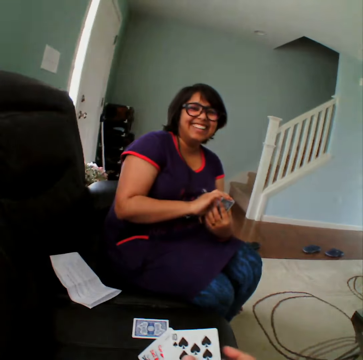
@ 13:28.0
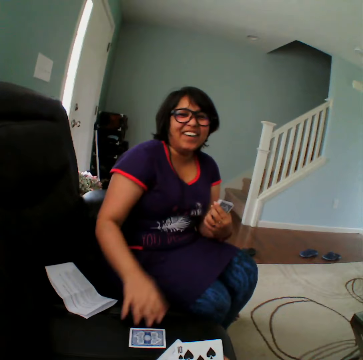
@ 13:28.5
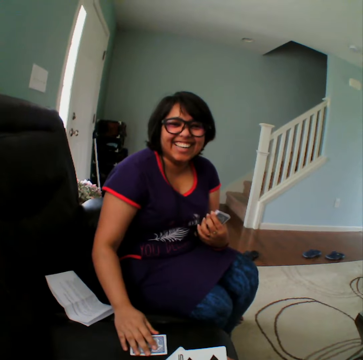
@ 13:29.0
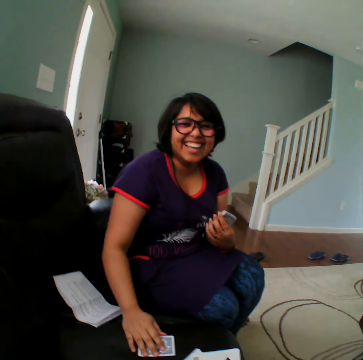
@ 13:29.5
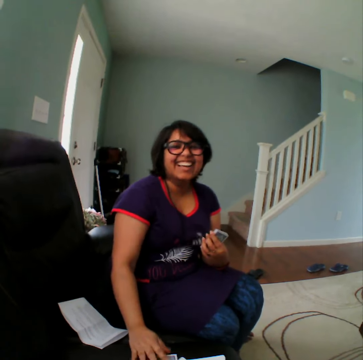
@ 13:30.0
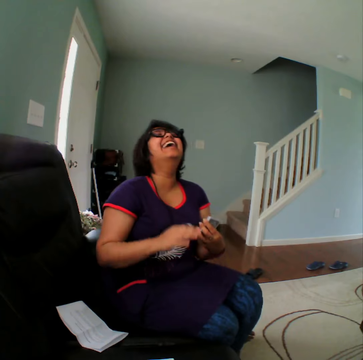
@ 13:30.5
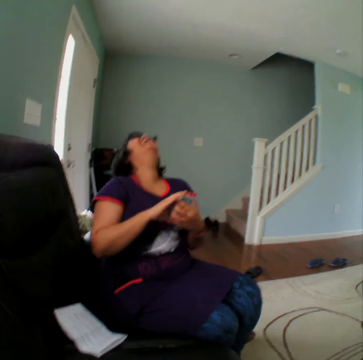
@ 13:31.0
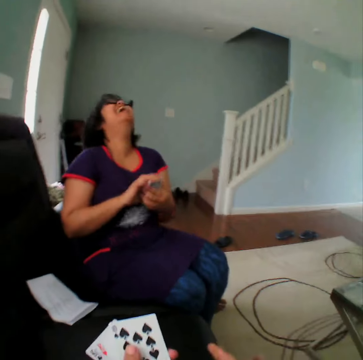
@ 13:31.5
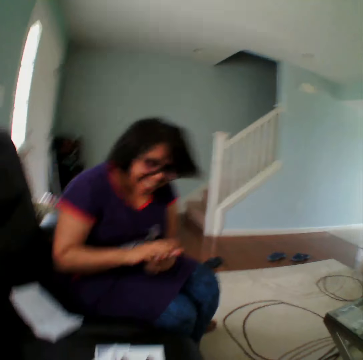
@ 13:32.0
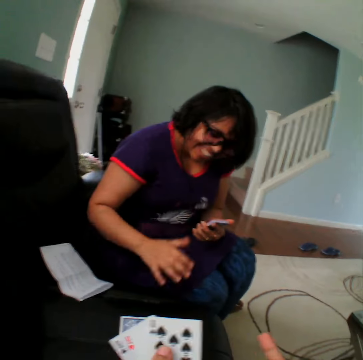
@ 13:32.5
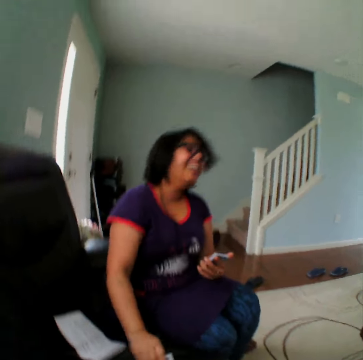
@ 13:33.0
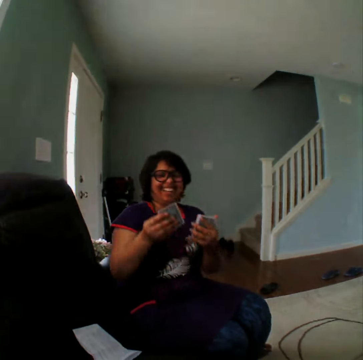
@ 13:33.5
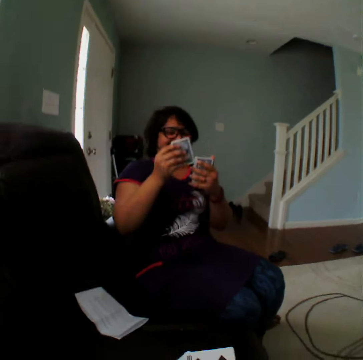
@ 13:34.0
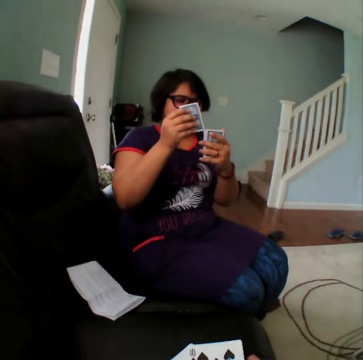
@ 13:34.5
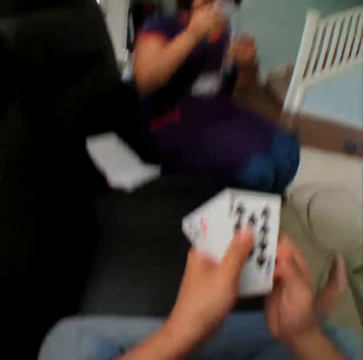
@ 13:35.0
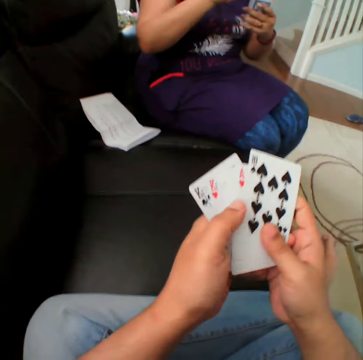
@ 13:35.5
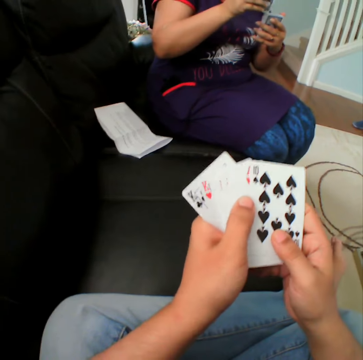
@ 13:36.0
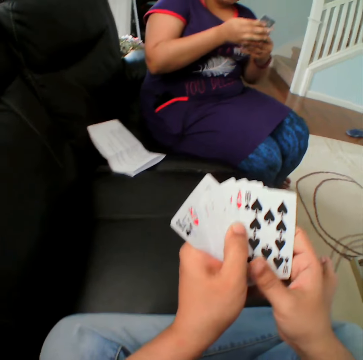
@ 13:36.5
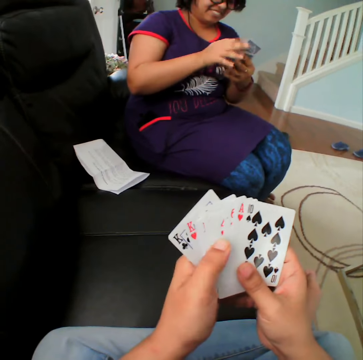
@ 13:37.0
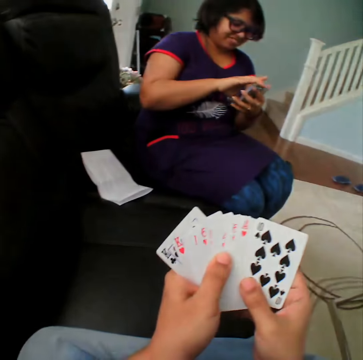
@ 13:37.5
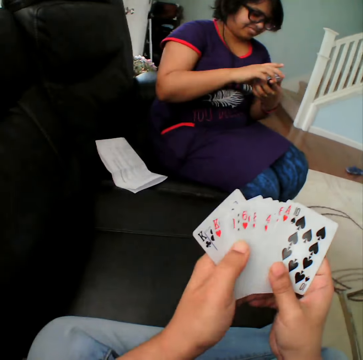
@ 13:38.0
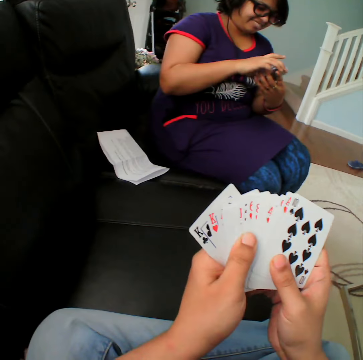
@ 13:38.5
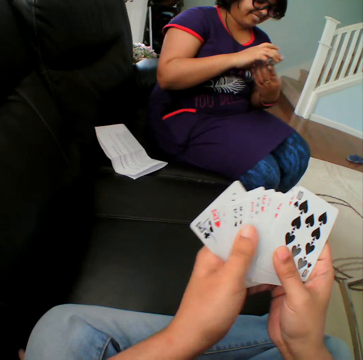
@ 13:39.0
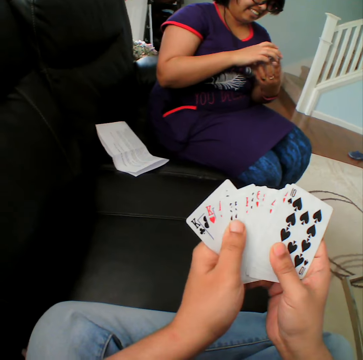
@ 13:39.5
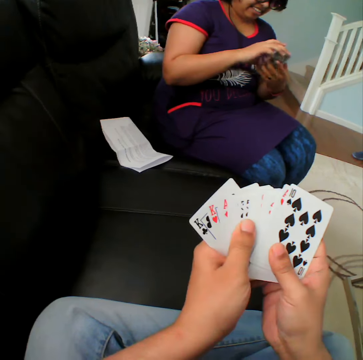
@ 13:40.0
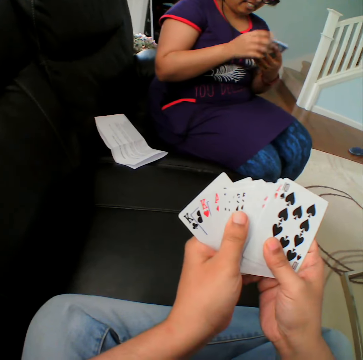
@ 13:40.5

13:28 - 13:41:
A woman touches the card in the couch. She holds the card and removes the hand from the card. The camera wearer converses with the woman. The woman takes the card back. The camera wearer reshuffles the cards.

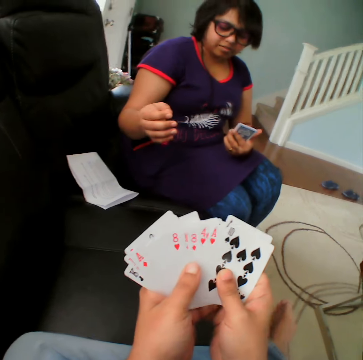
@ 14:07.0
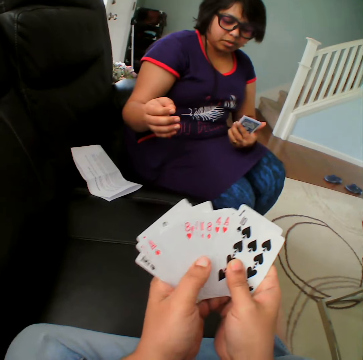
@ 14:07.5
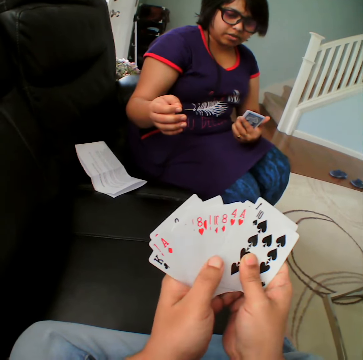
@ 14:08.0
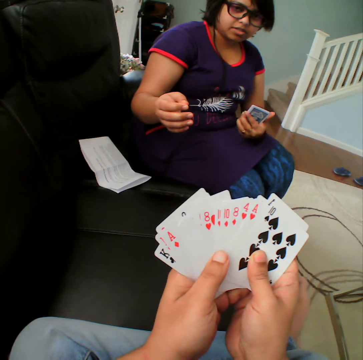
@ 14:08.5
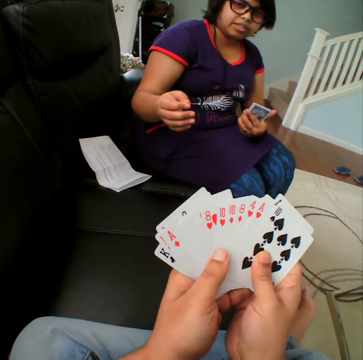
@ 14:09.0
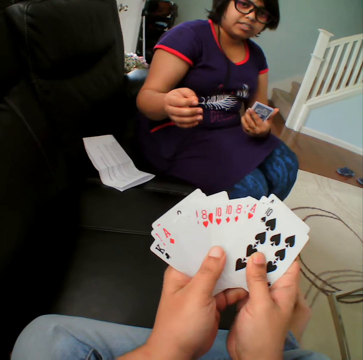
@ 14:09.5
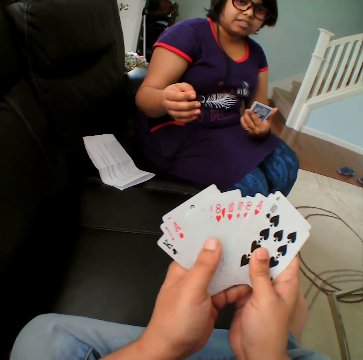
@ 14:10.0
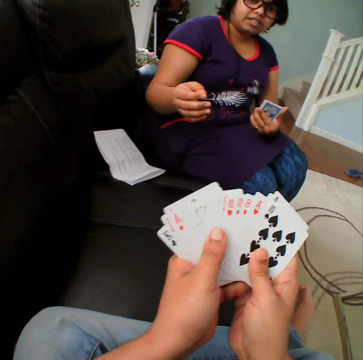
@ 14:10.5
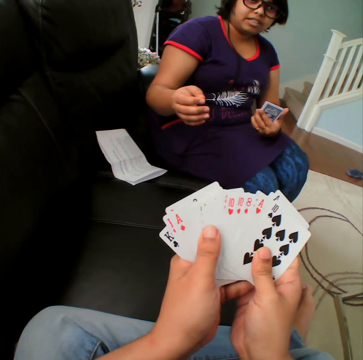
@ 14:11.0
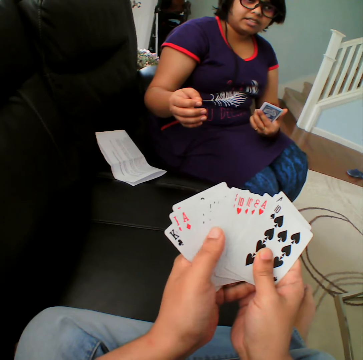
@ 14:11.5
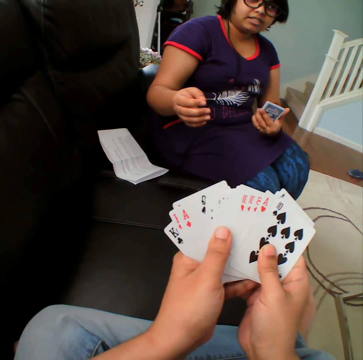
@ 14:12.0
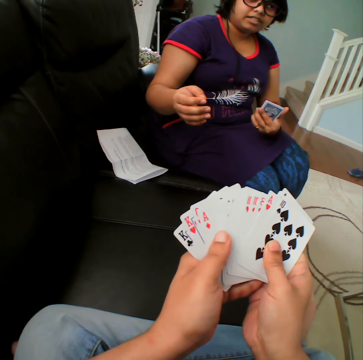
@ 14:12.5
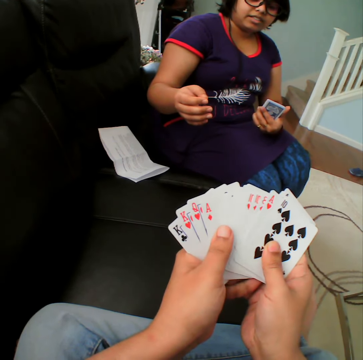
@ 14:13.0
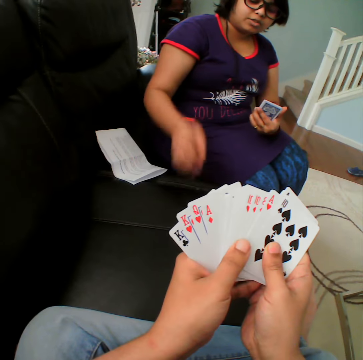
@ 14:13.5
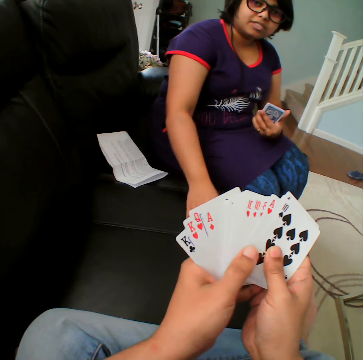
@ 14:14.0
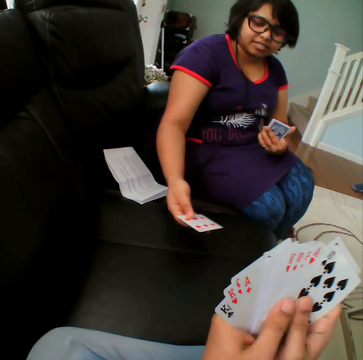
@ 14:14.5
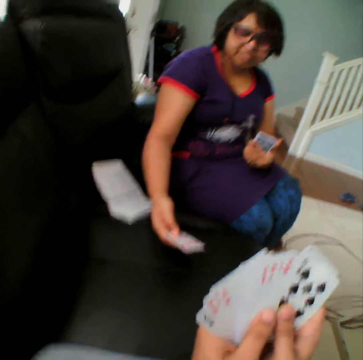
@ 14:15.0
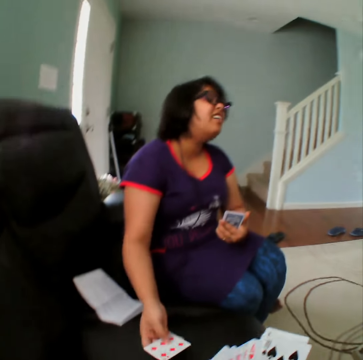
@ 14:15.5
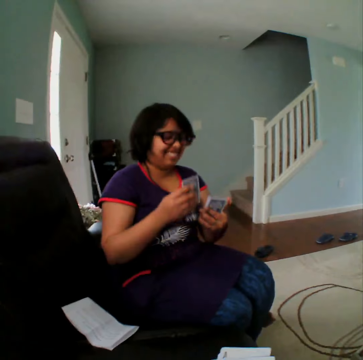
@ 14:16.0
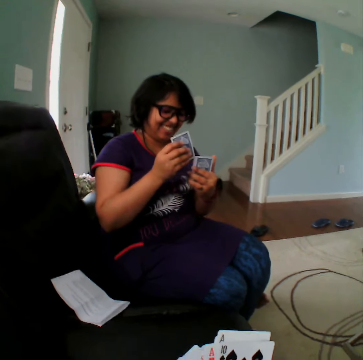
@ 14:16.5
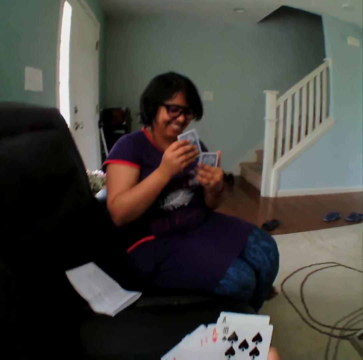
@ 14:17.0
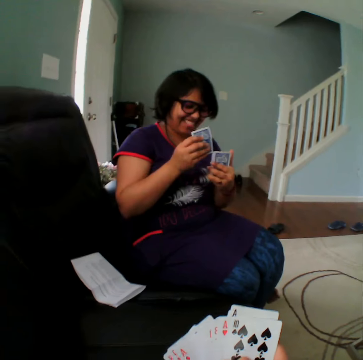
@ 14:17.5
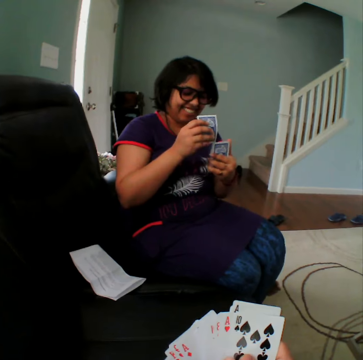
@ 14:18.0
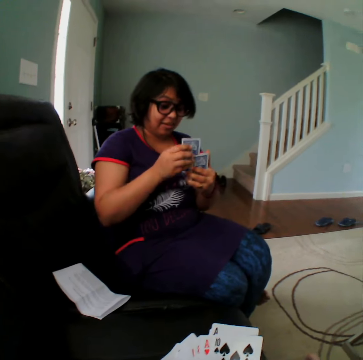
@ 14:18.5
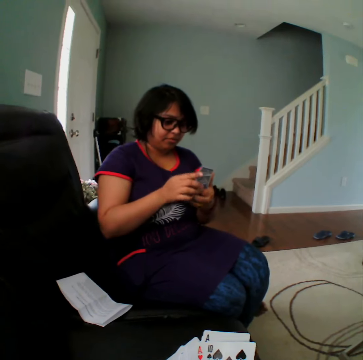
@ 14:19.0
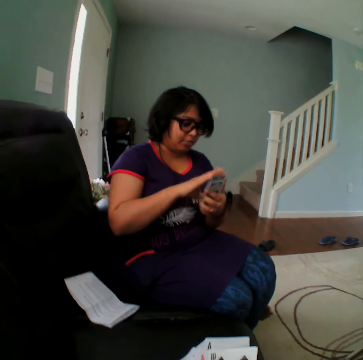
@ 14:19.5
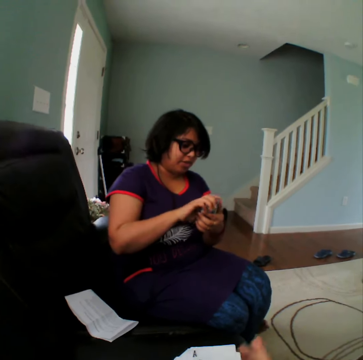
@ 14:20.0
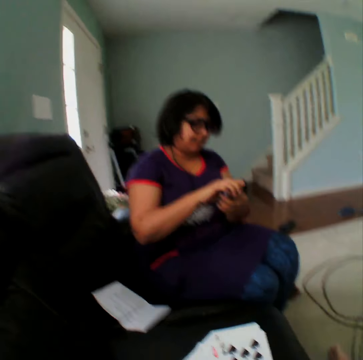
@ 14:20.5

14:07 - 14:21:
A woman converses. She turns the card in the couch and takes the card back.

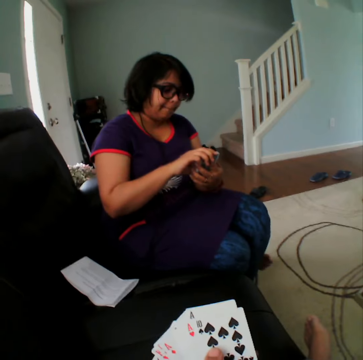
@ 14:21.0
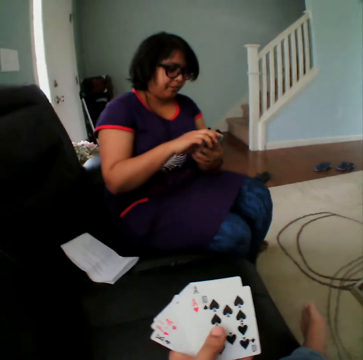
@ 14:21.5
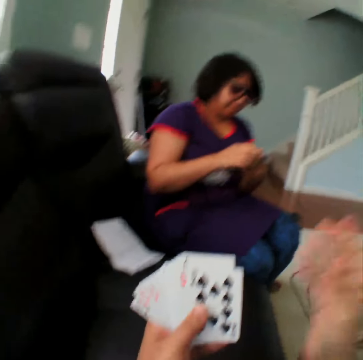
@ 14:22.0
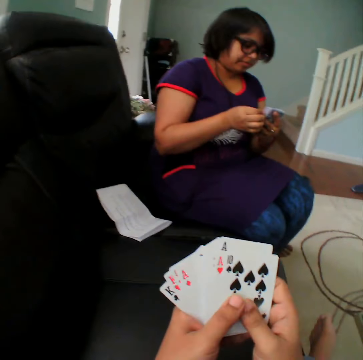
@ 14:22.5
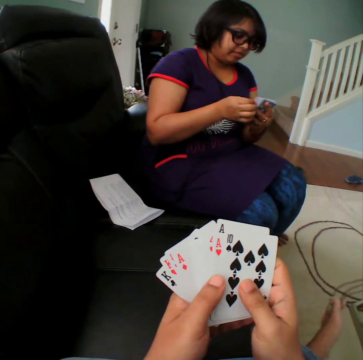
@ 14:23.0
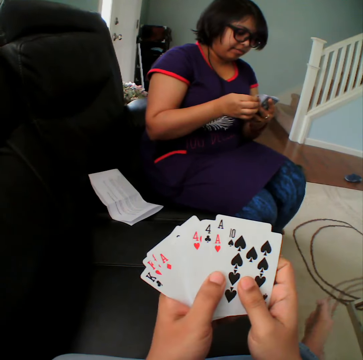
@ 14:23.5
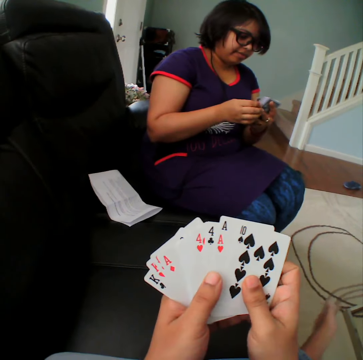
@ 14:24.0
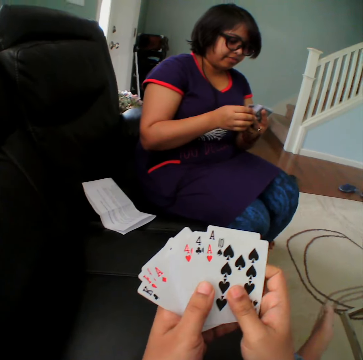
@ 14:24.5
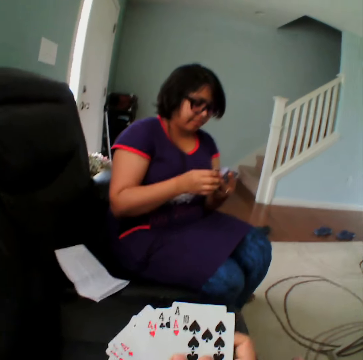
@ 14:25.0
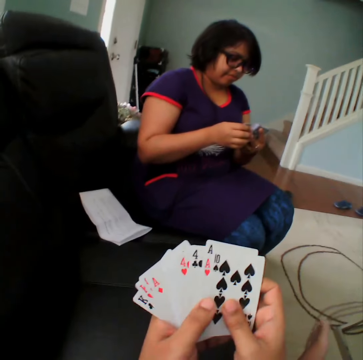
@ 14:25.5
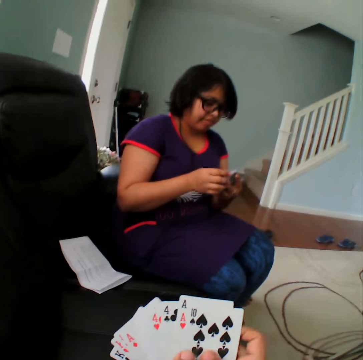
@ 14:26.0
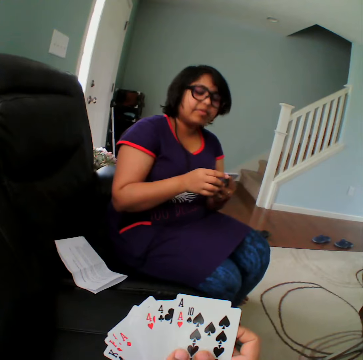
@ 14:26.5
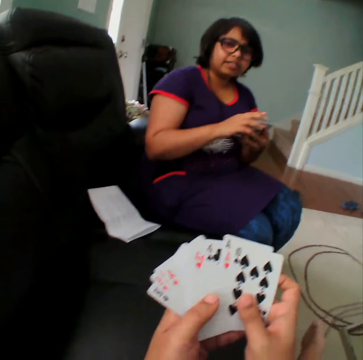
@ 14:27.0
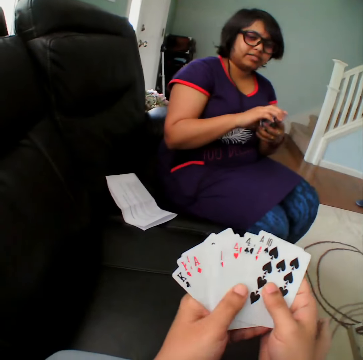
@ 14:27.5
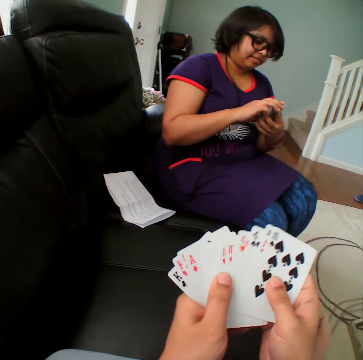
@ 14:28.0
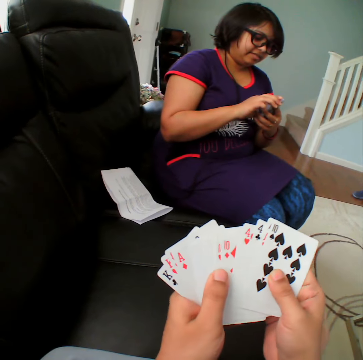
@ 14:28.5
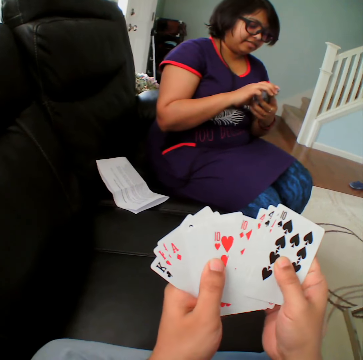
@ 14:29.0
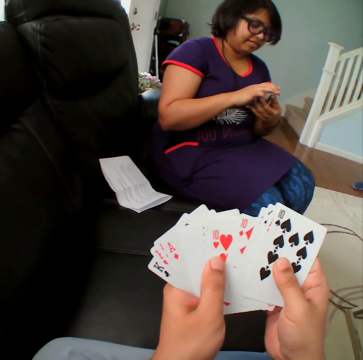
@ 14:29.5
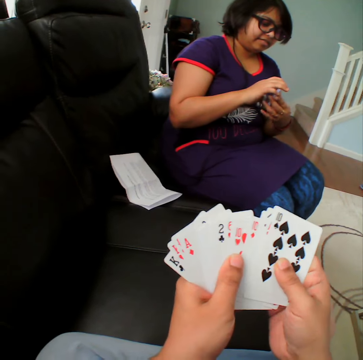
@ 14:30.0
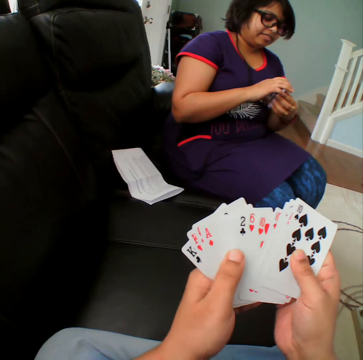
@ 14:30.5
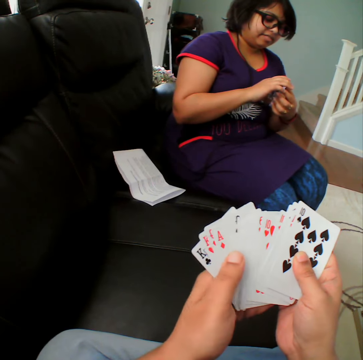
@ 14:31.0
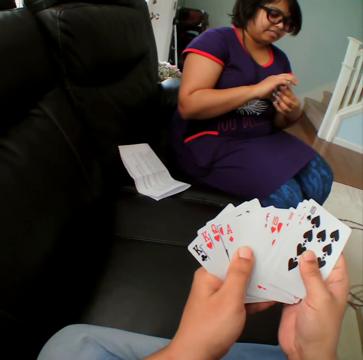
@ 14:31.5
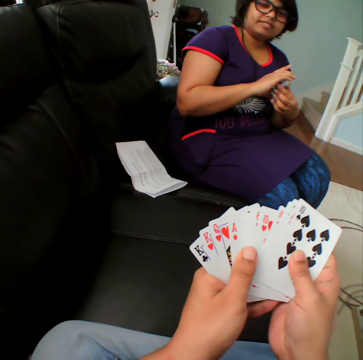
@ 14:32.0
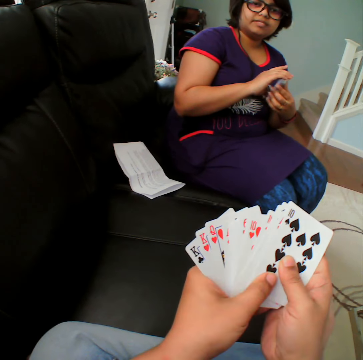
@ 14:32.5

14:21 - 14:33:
The camera wearer selects the cards.
